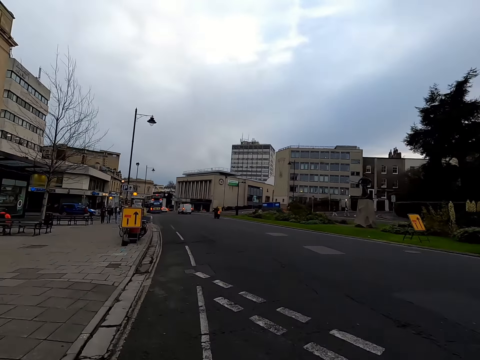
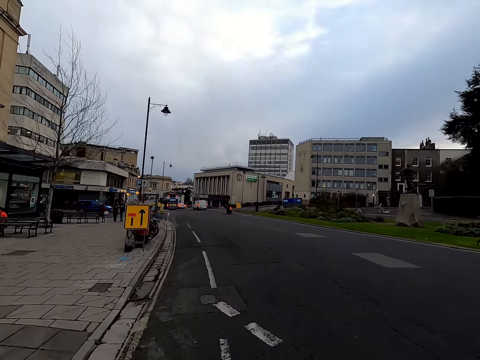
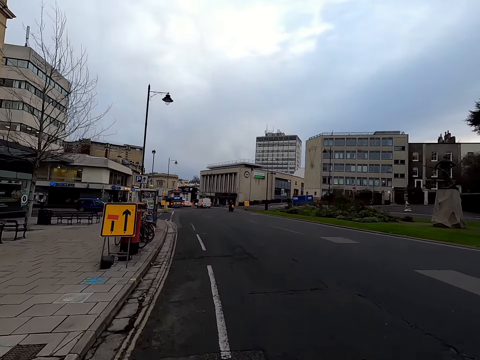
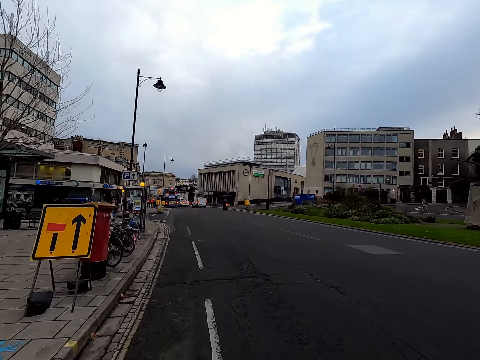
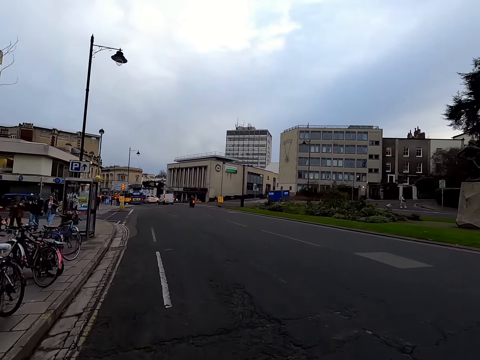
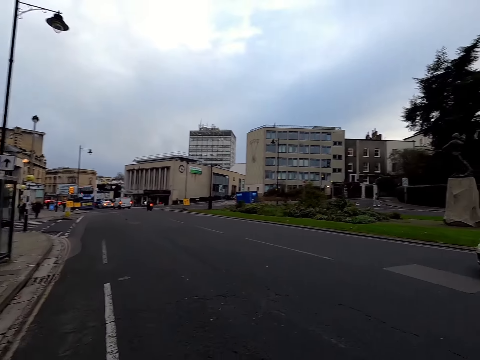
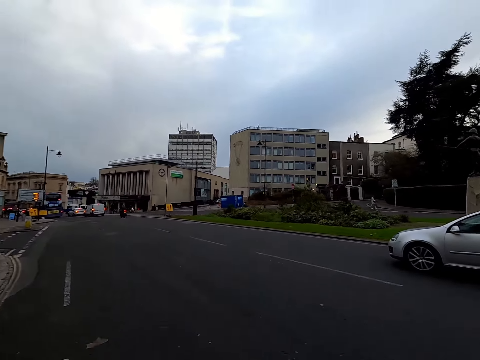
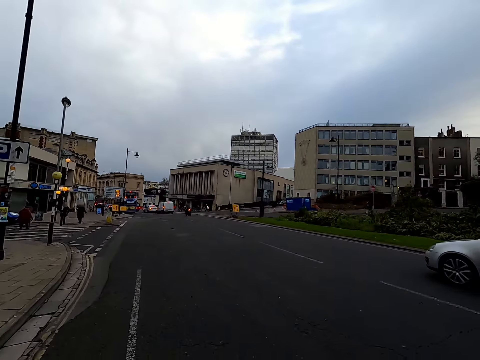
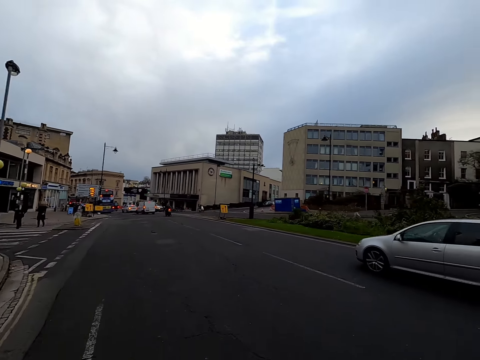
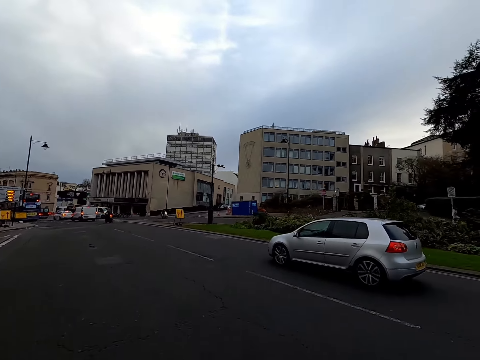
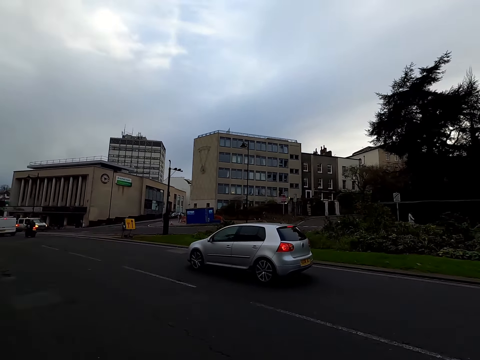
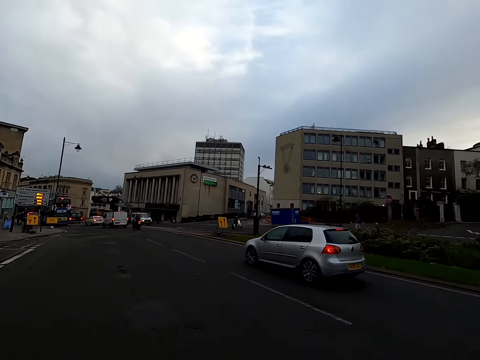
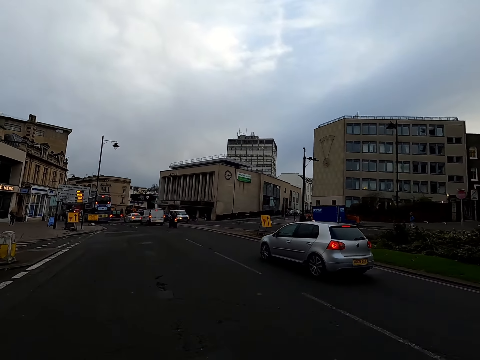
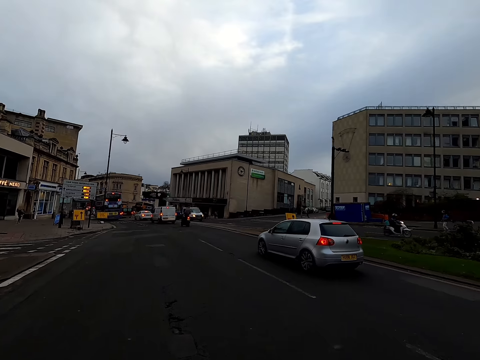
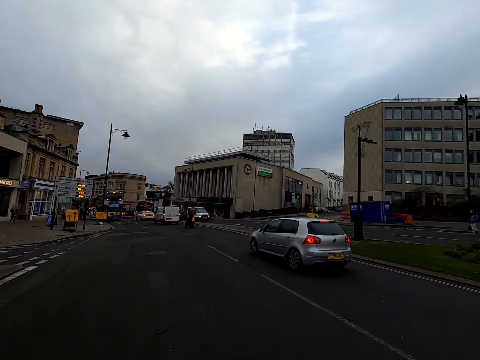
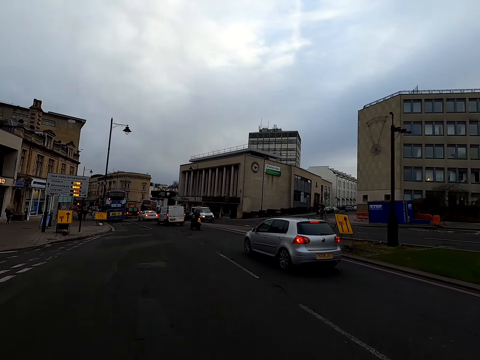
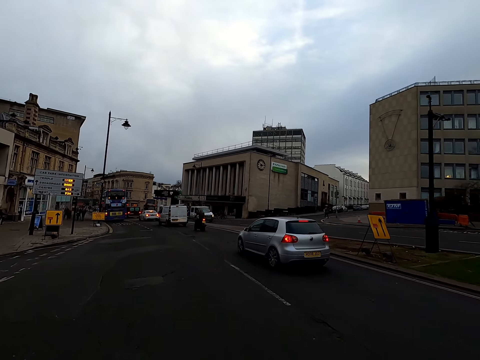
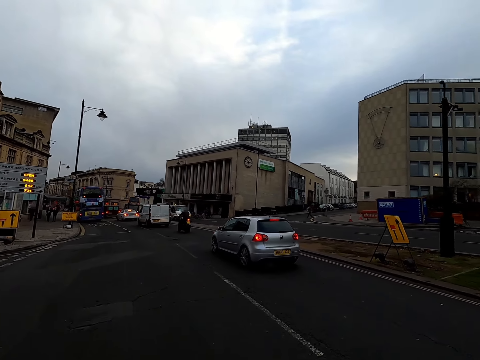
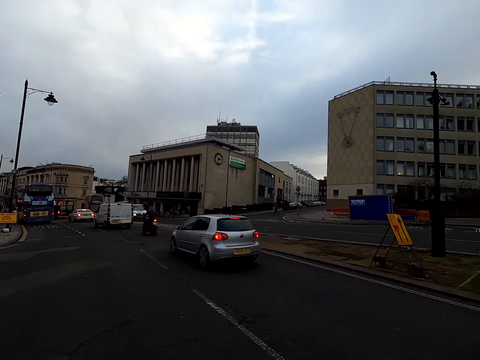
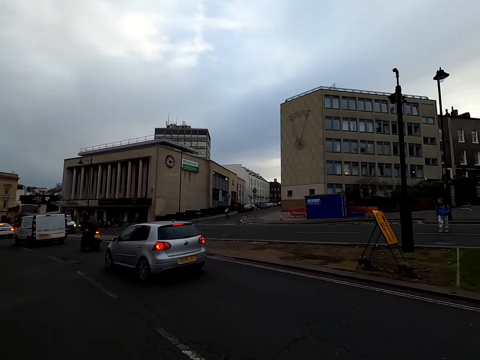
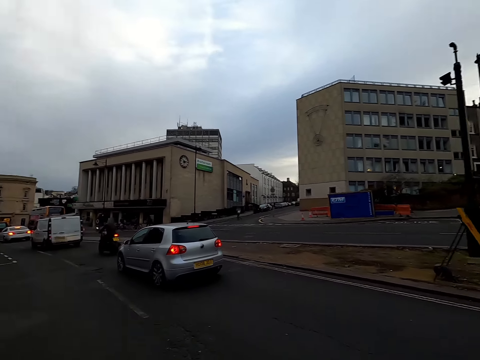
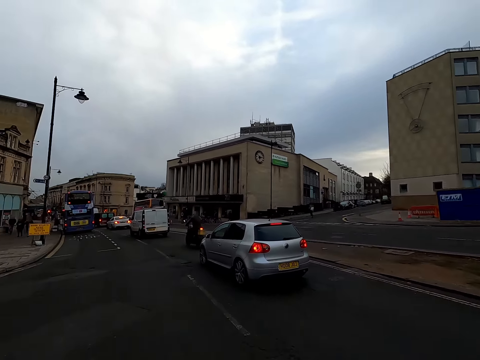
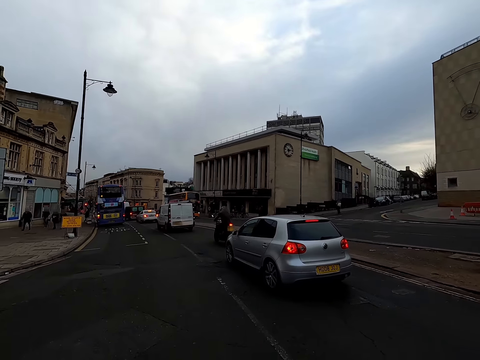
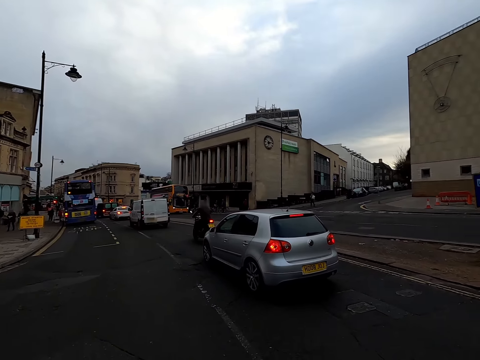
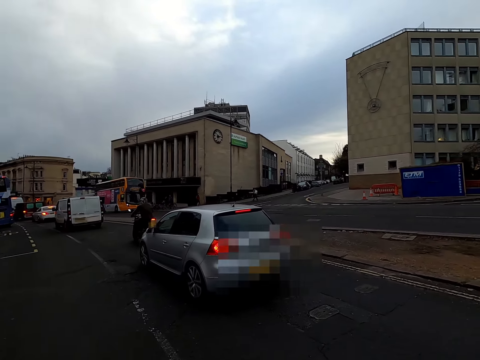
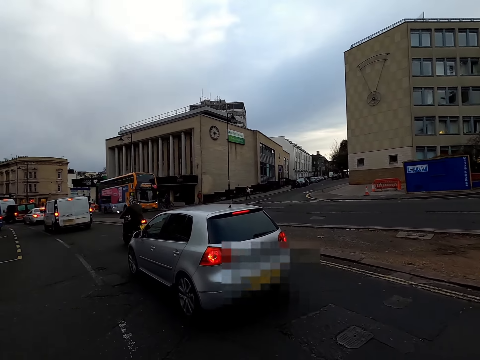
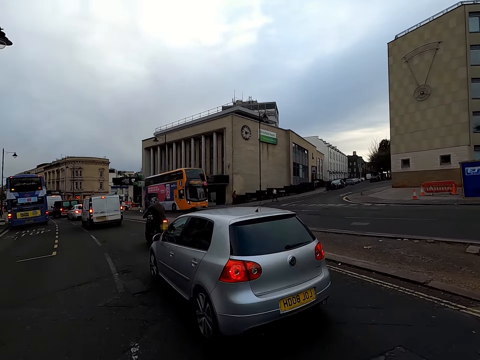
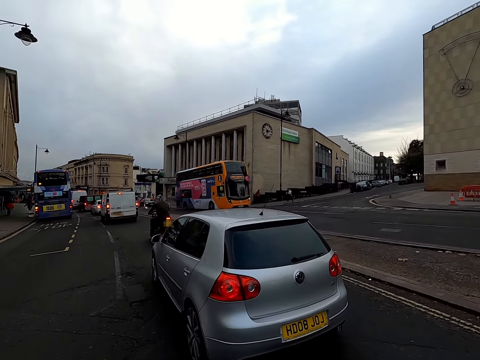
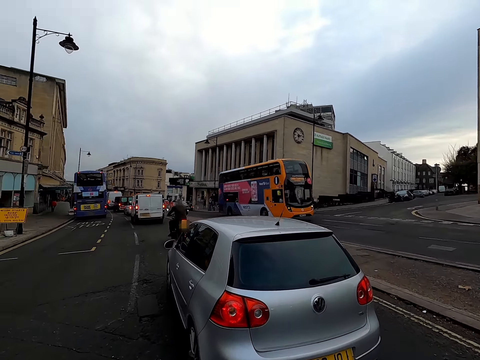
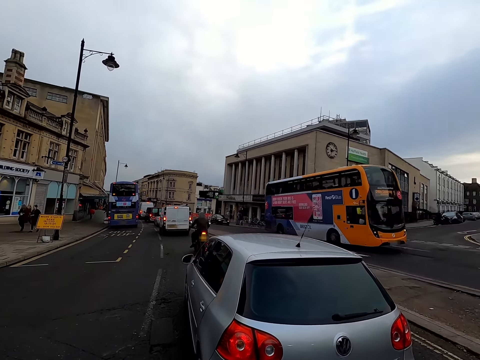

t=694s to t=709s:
A white car drives past the camera wearer.

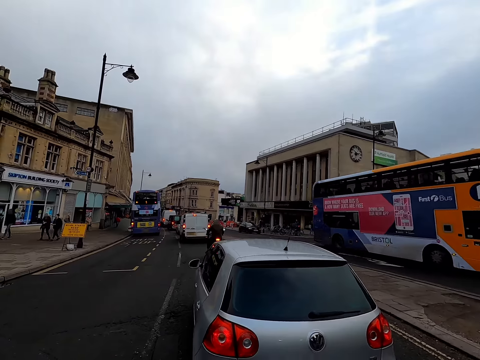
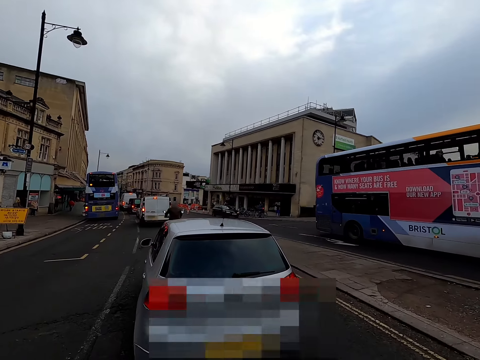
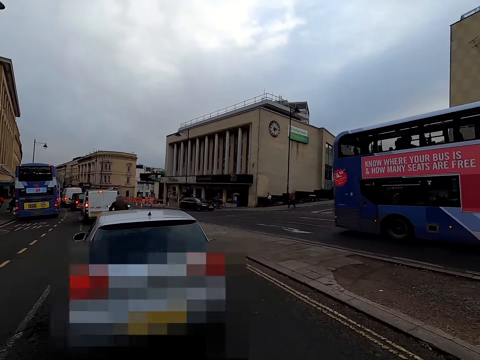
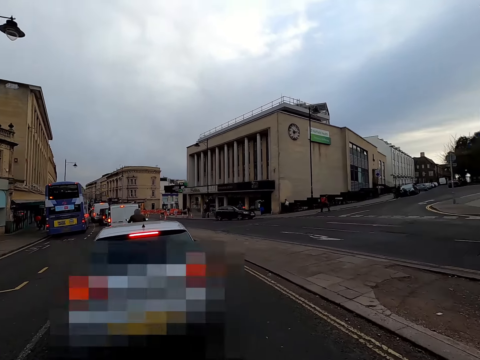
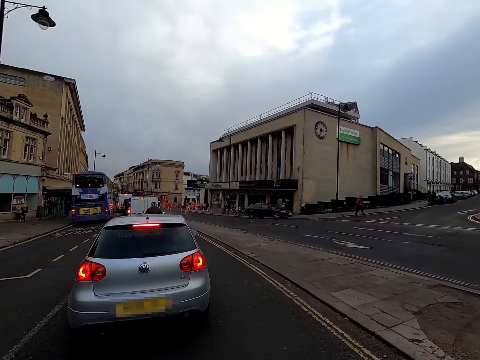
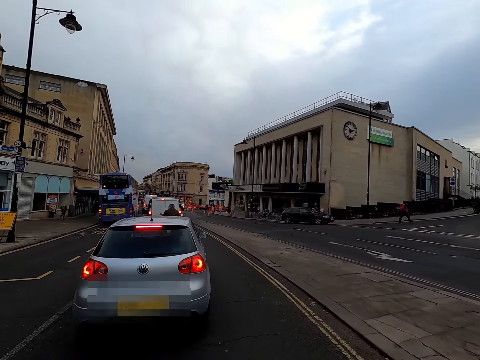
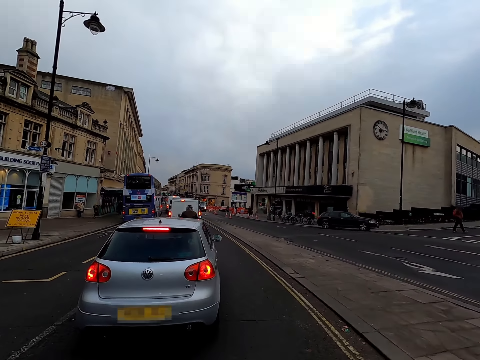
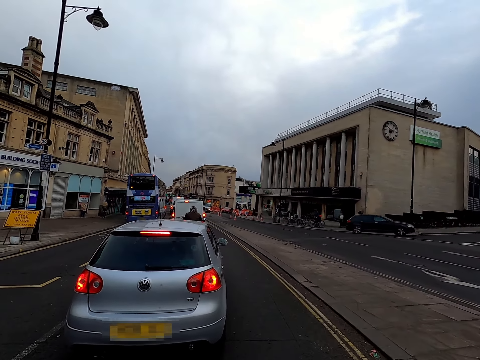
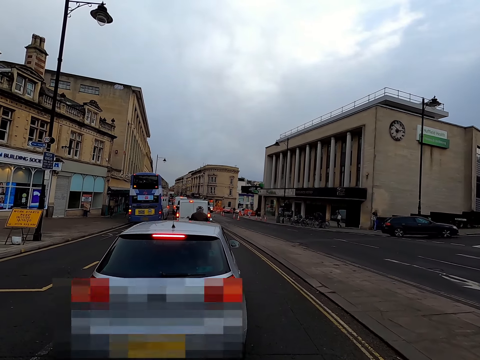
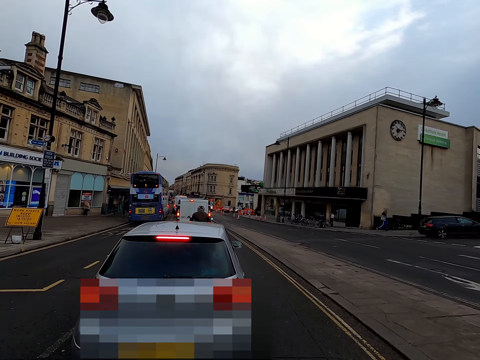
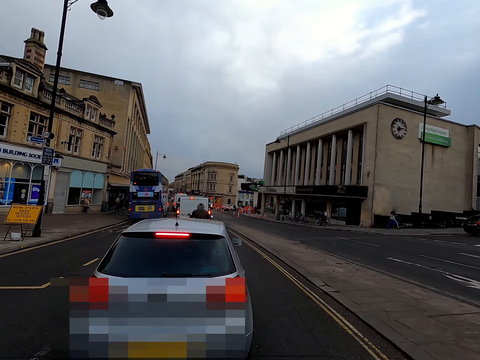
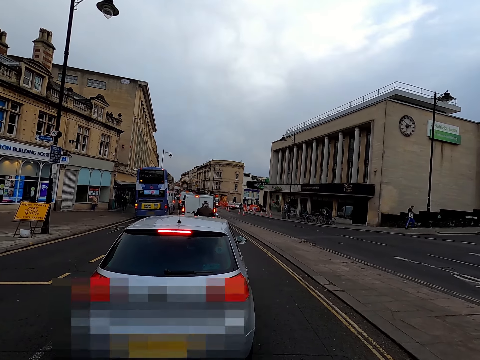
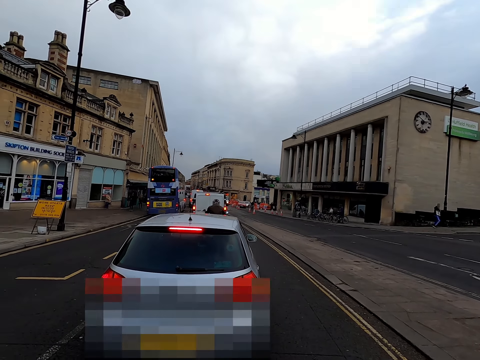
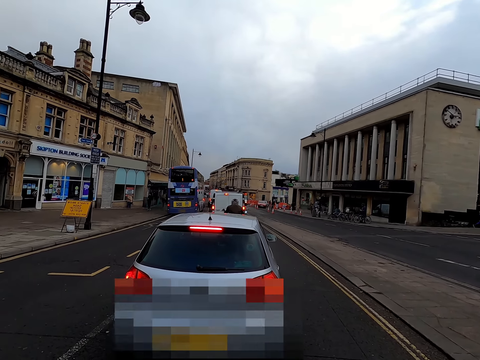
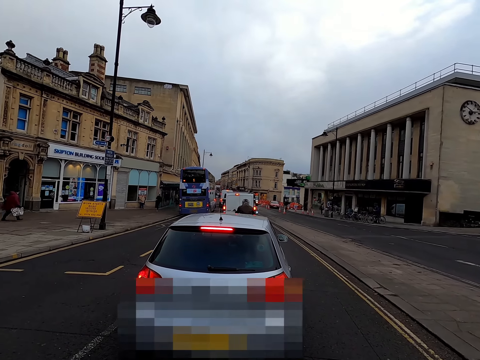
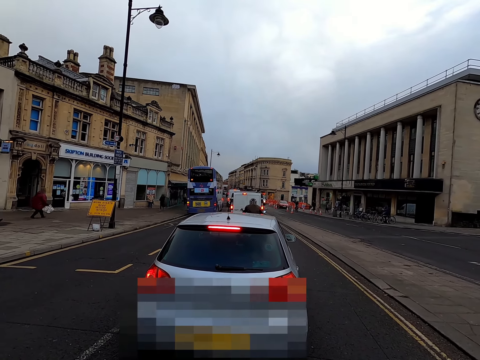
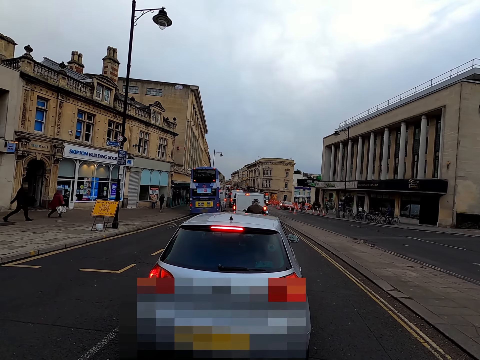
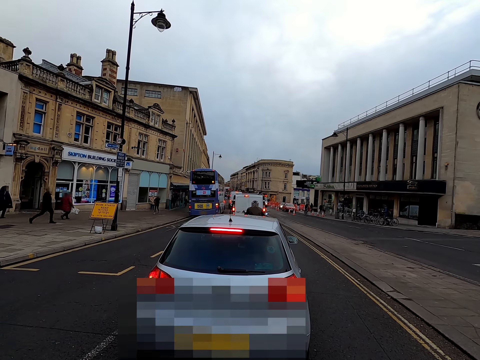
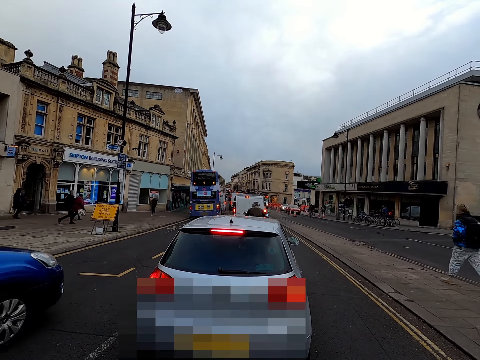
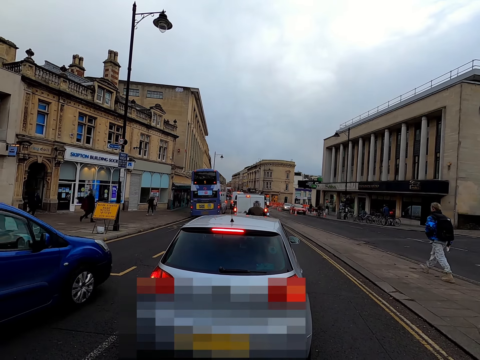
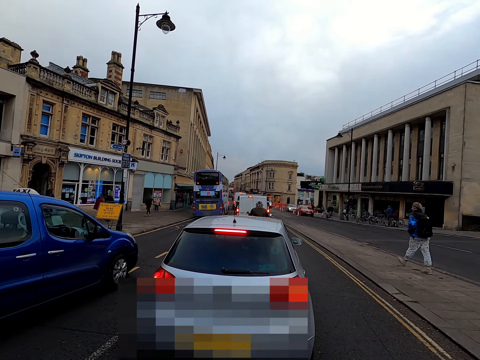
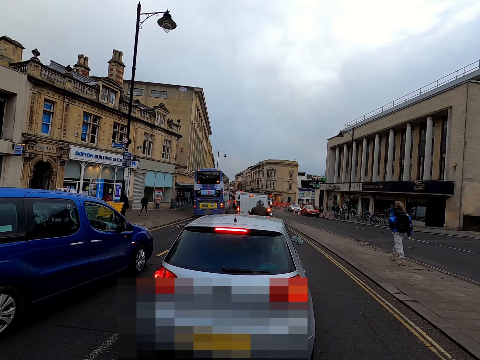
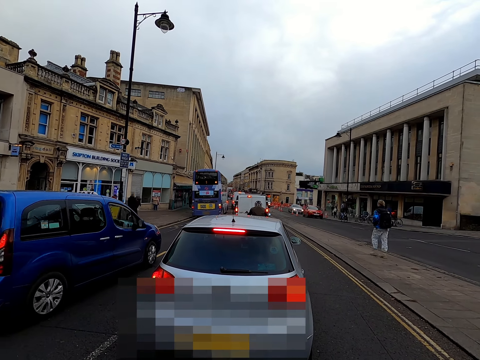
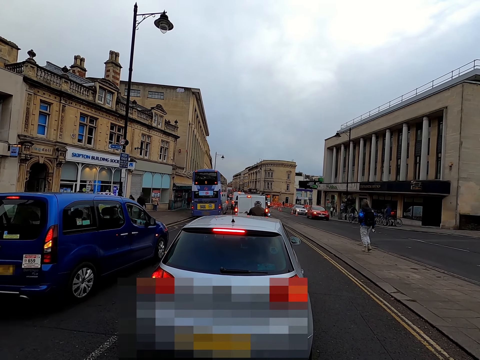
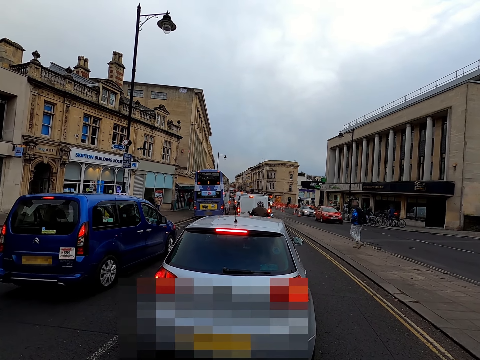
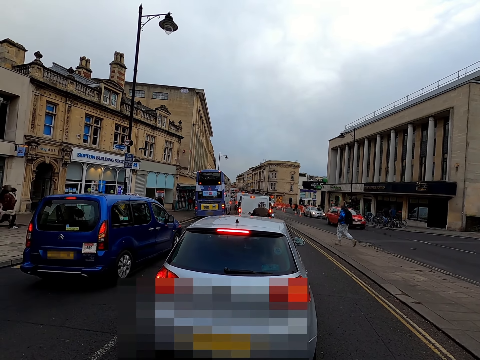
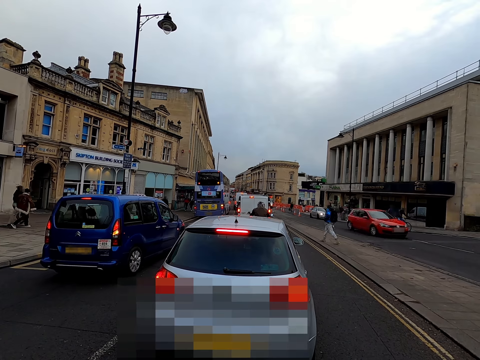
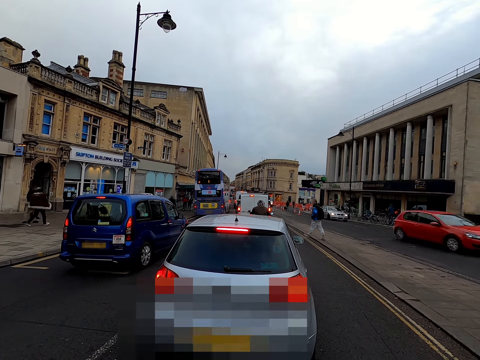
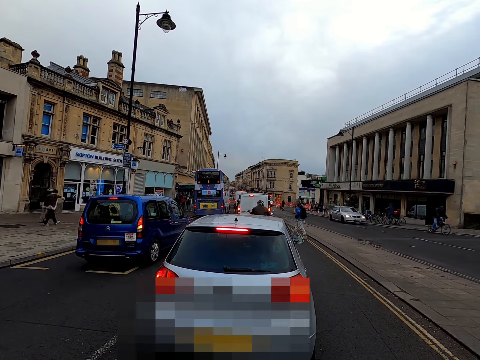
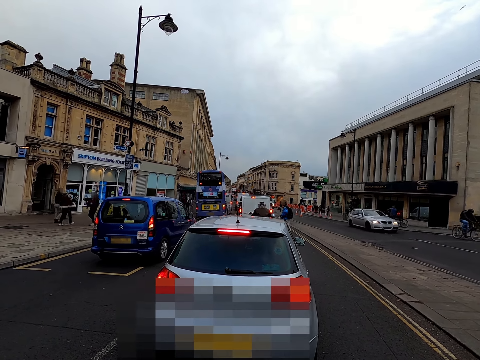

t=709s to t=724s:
The camera wearer stops the car. A blue car drives past them.
